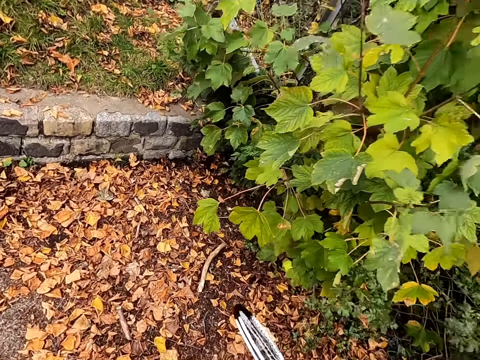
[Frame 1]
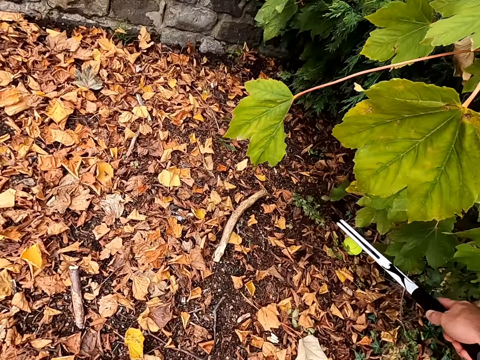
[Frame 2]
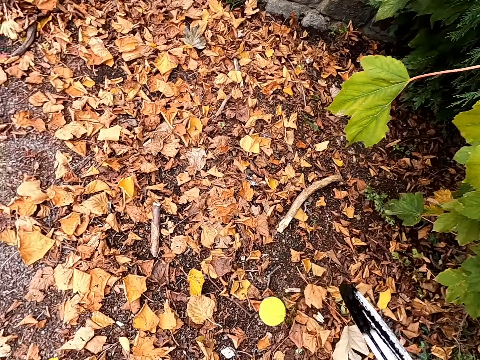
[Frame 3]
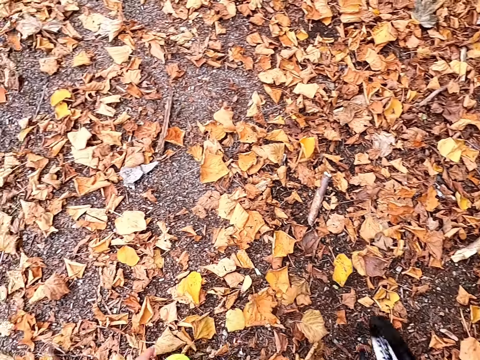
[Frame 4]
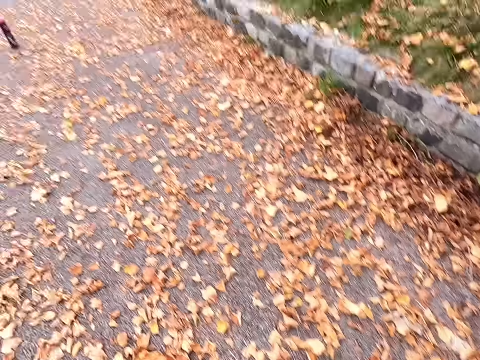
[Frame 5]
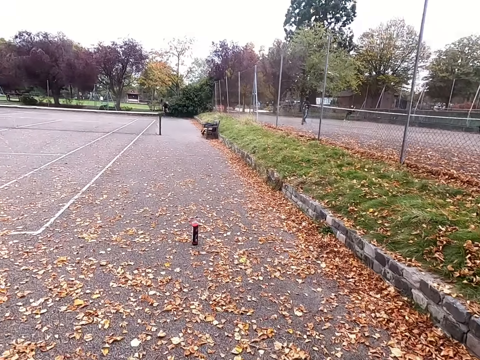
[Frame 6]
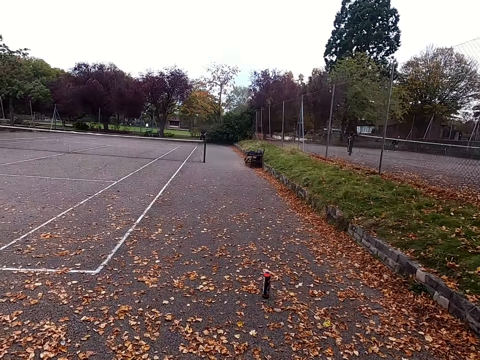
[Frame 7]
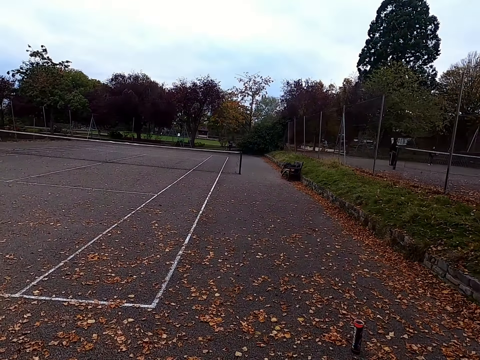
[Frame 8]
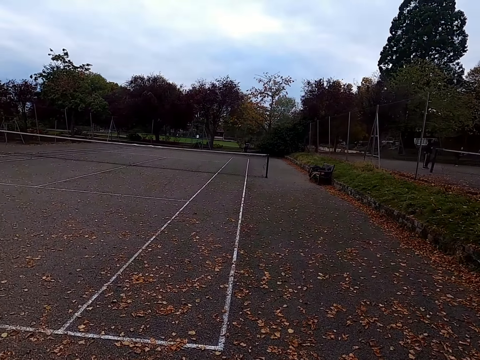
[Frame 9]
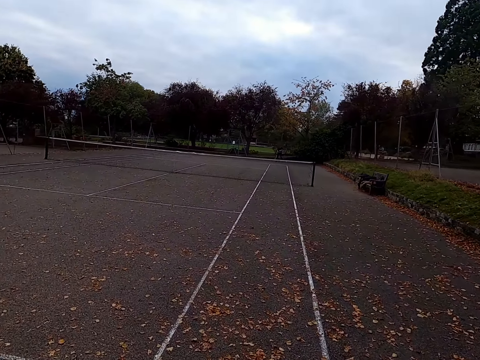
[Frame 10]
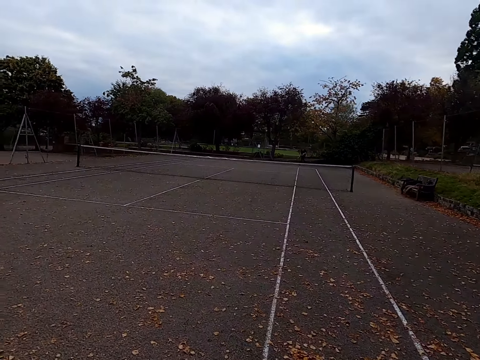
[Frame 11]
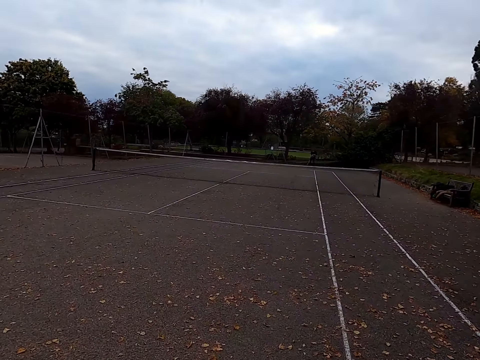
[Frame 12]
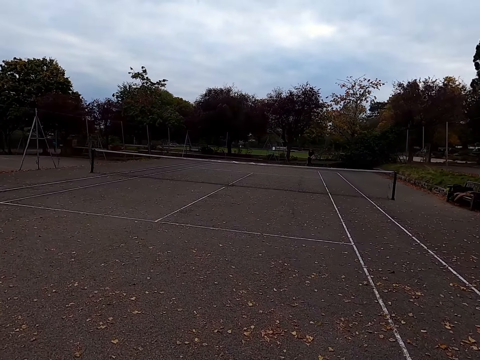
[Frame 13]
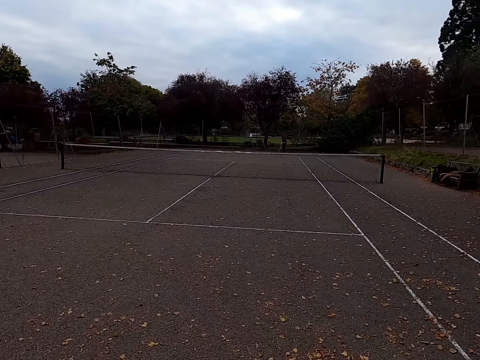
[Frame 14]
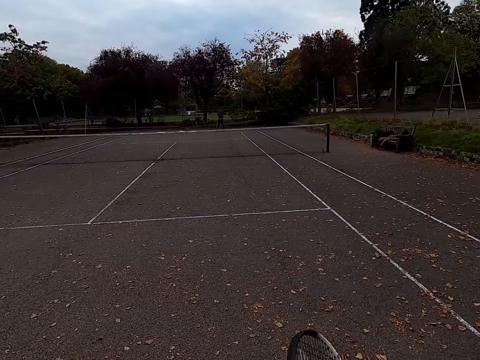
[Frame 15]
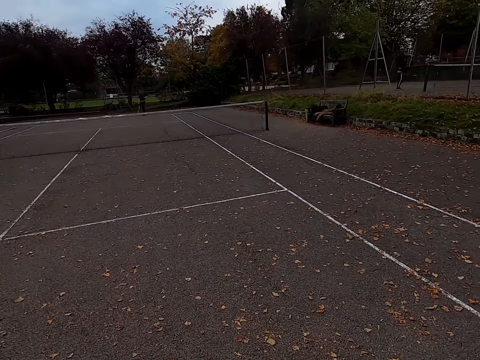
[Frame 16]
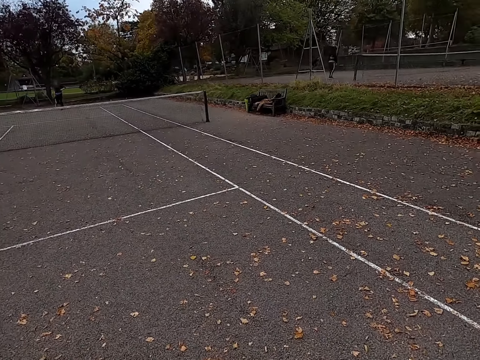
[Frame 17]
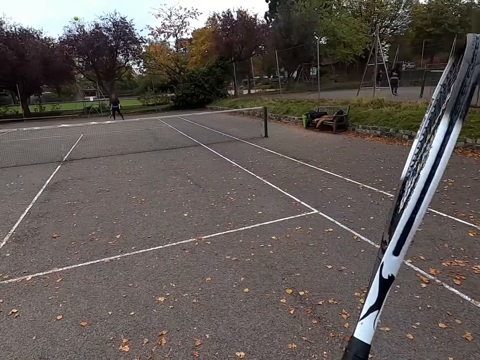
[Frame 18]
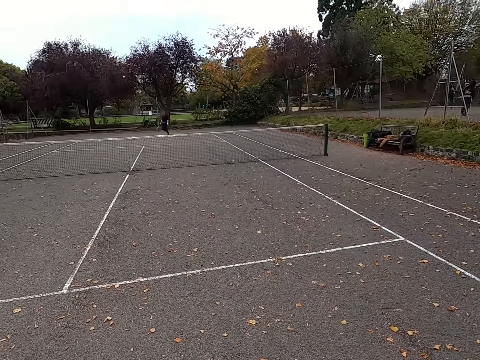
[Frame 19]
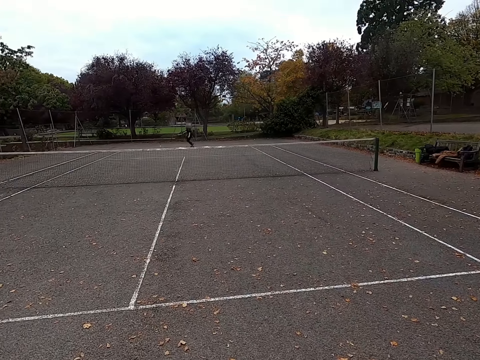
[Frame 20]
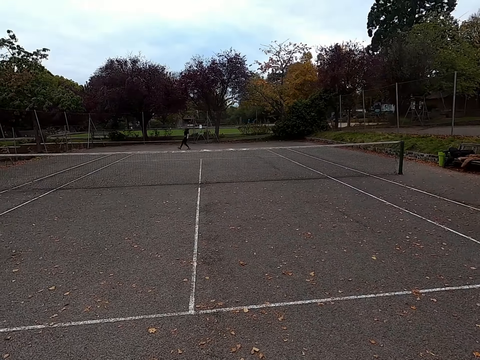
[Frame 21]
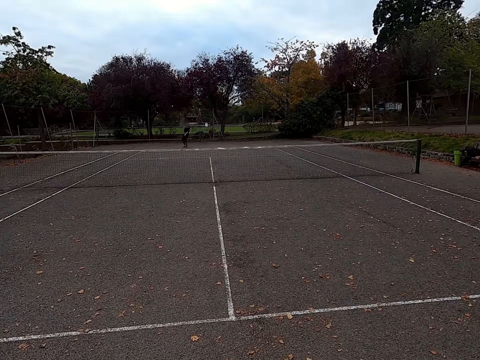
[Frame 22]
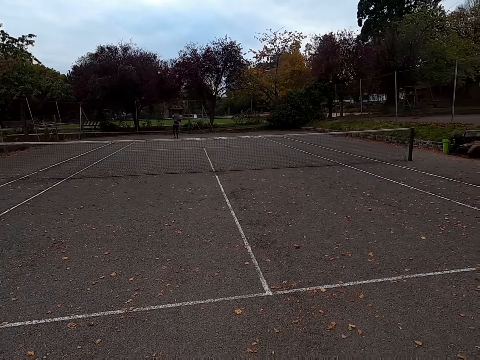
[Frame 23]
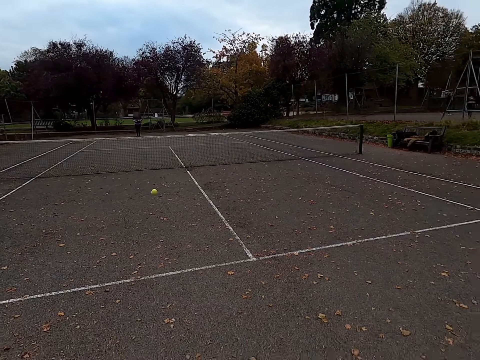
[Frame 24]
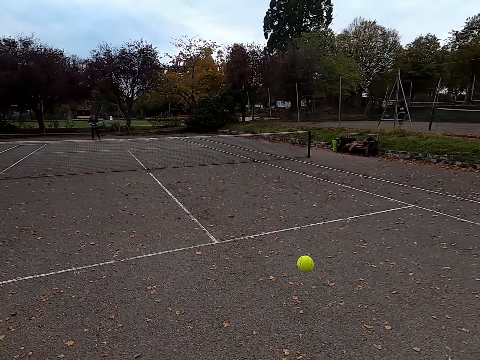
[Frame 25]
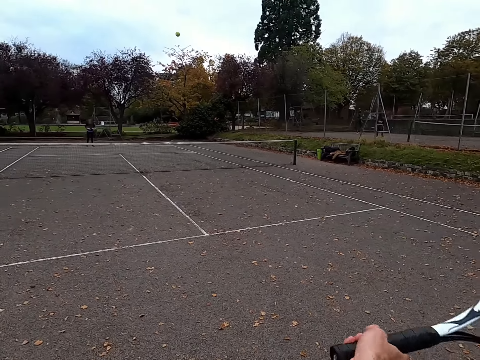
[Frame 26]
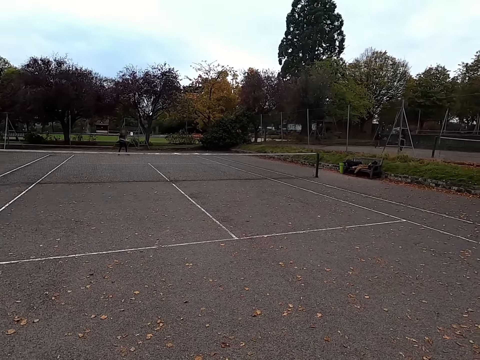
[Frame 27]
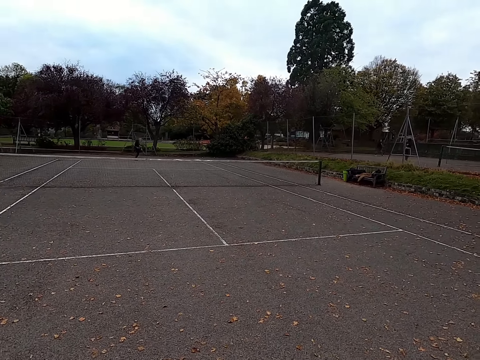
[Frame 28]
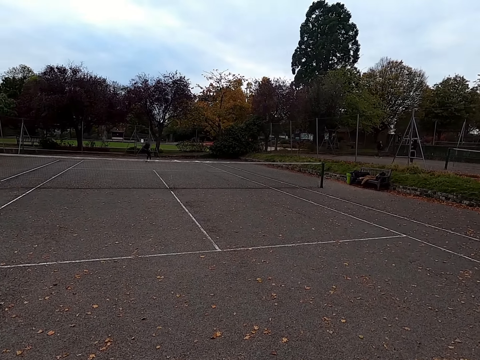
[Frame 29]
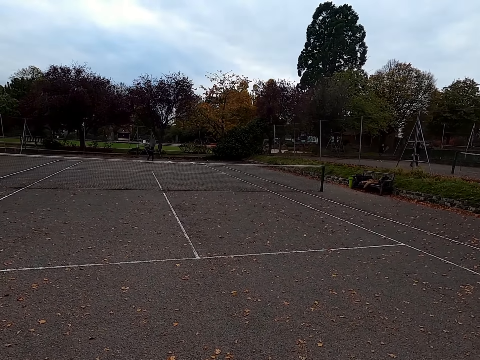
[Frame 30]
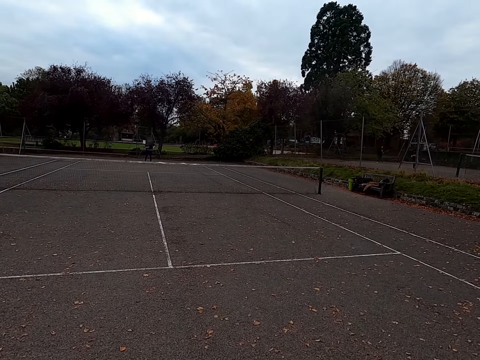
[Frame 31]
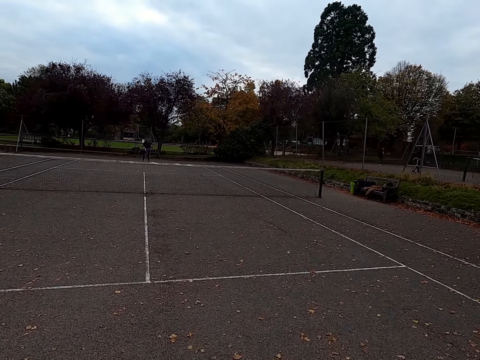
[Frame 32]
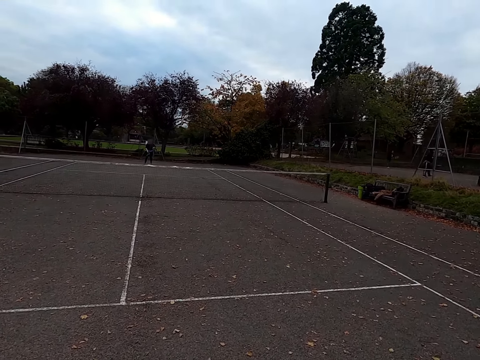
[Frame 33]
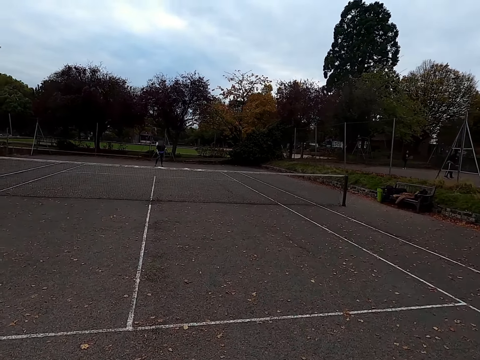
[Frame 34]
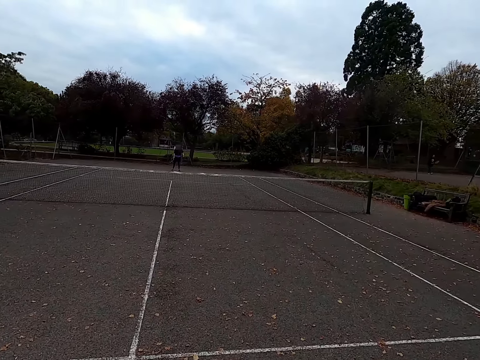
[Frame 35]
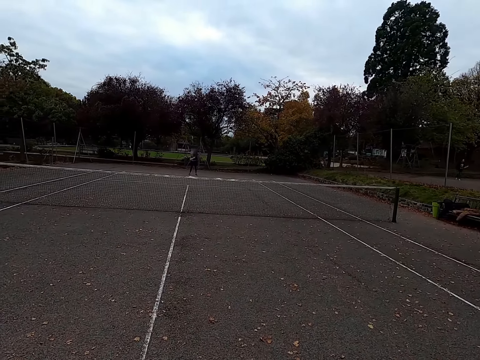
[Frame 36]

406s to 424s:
The camera wearer picks up the tennis ball. They walk to the field. They walk around the tennis court. They hit the tennis ball with a racquet. A woman hits the tennis ball with a racquet. The camera wearer hits the tennis ball with the racquet. They stare at the woman. They hit the ball.

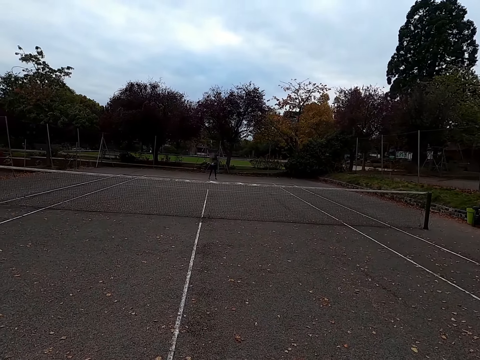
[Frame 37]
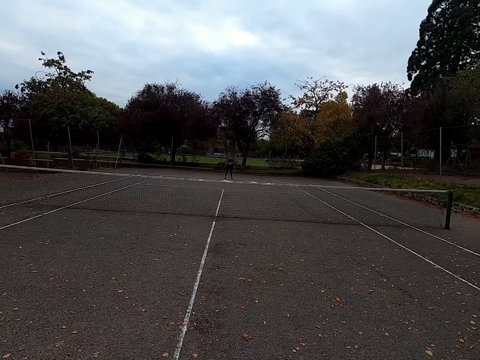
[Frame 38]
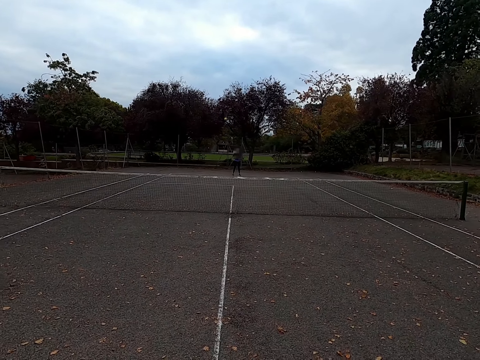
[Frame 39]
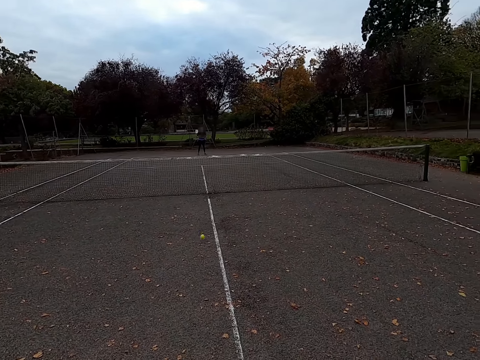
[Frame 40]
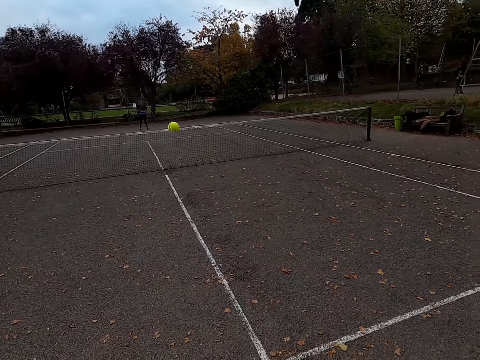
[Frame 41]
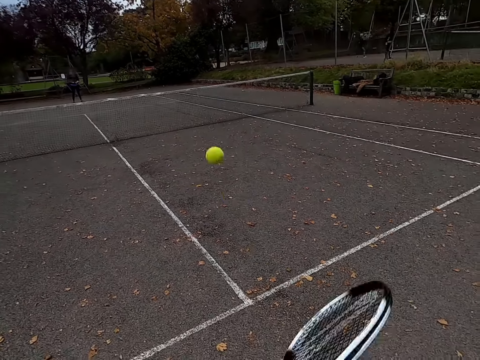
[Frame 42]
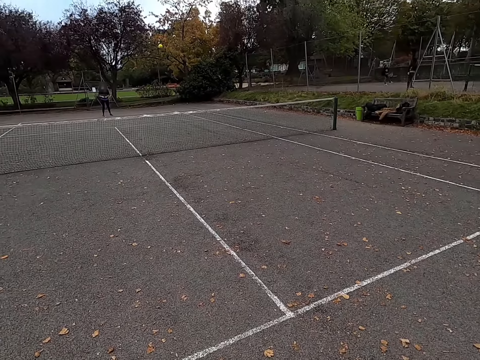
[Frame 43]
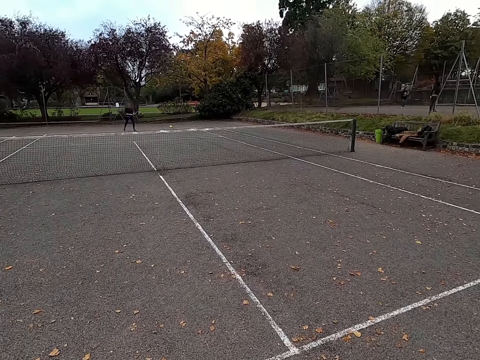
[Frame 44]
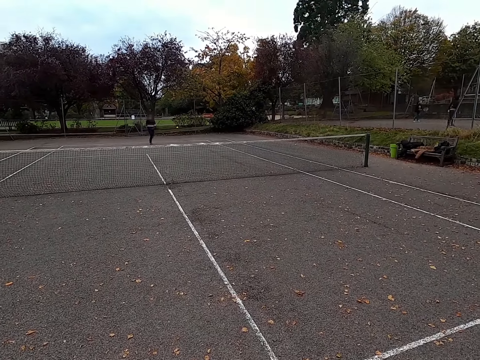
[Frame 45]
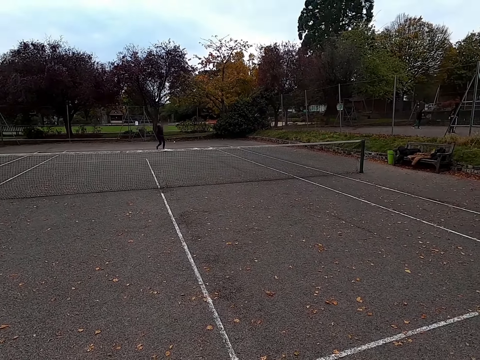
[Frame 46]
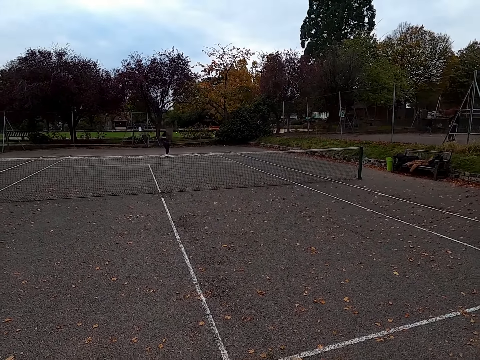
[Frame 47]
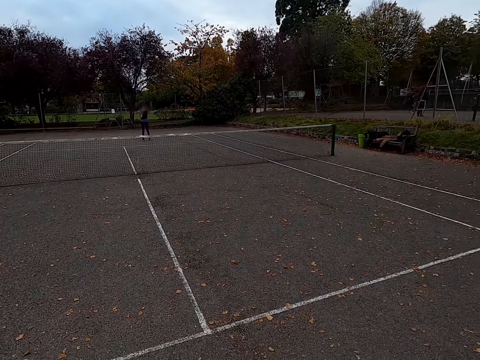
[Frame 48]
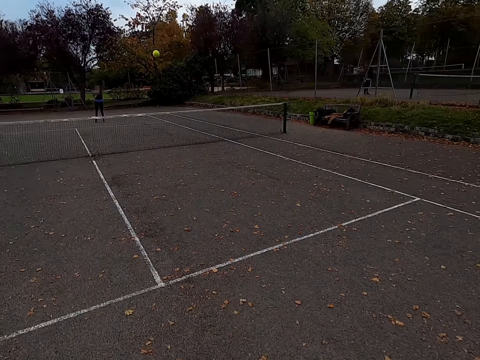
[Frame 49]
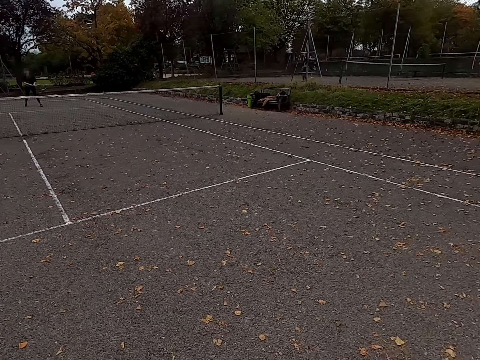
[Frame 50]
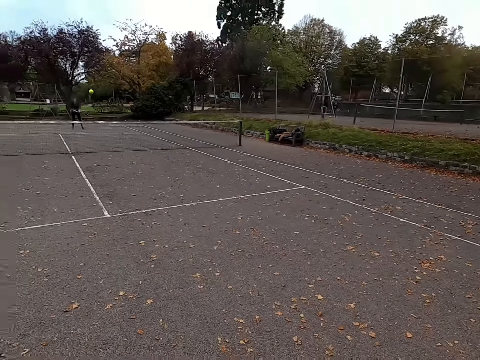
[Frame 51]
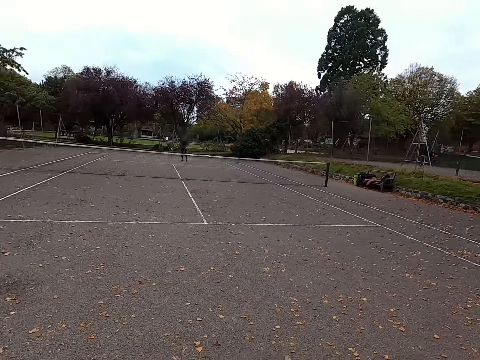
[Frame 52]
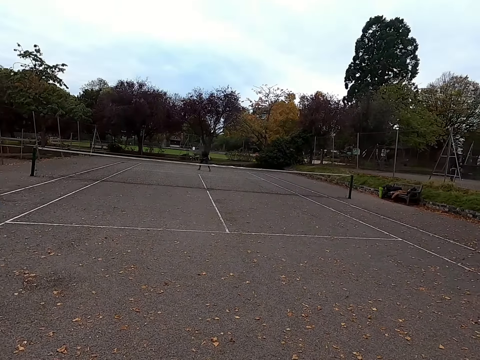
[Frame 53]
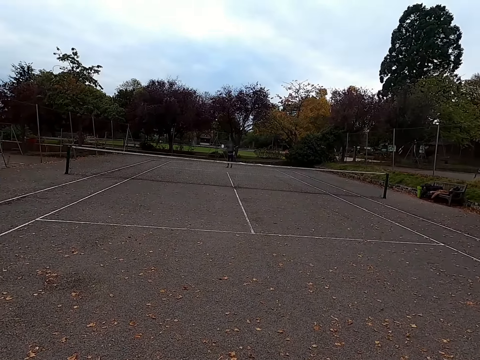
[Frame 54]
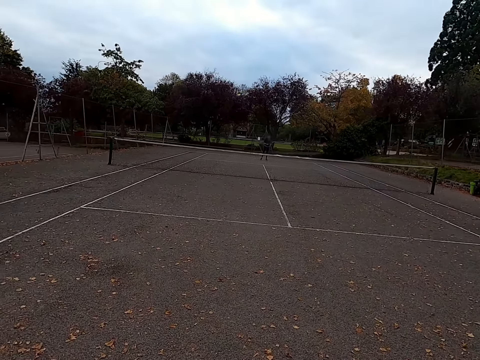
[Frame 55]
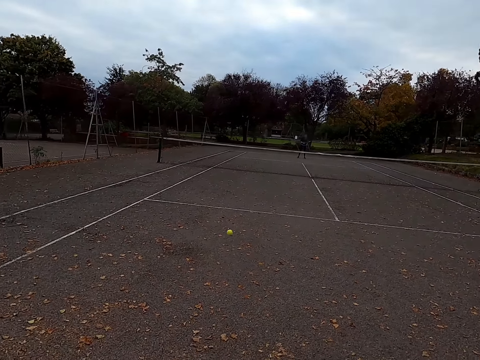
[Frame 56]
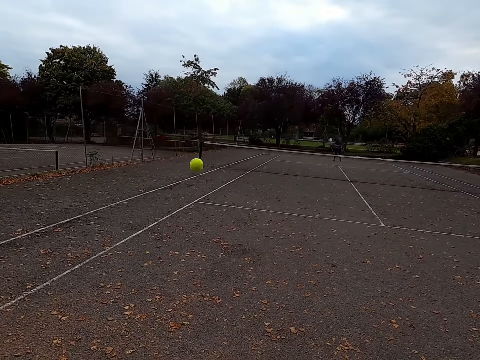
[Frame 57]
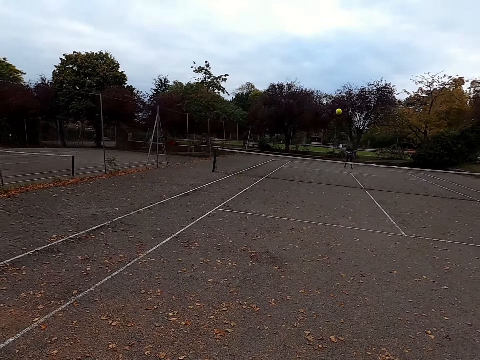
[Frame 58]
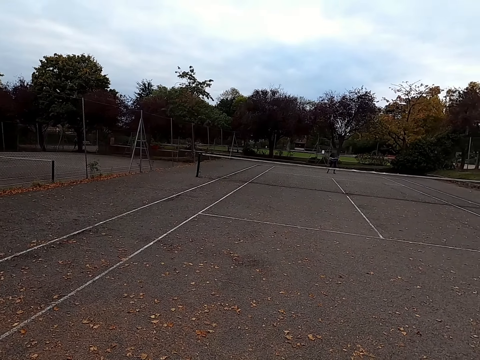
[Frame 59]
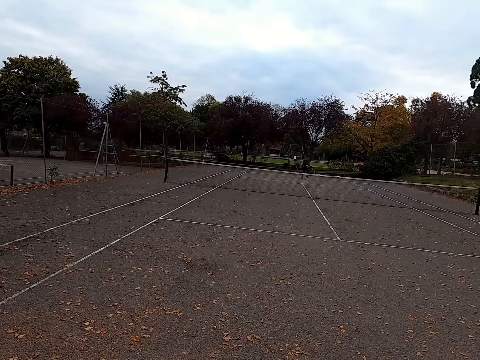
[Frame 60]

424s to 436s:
A woman hits the tennis ball with a racquet. The camera wearer hits the tennis ball with a racquet. The woman hits the tennis ball with the racquet. The camera wearer hits the tennis ball with the racquet. The woman hits the tennis ball with the racquet. The camera wearer hits the tennis ball with the racquet.
